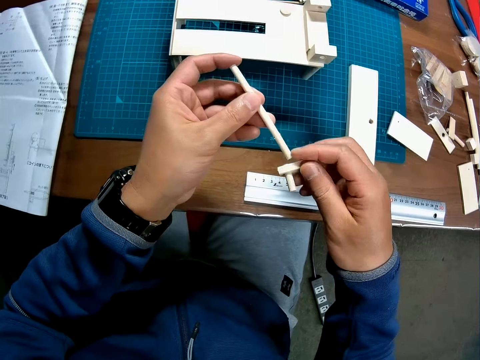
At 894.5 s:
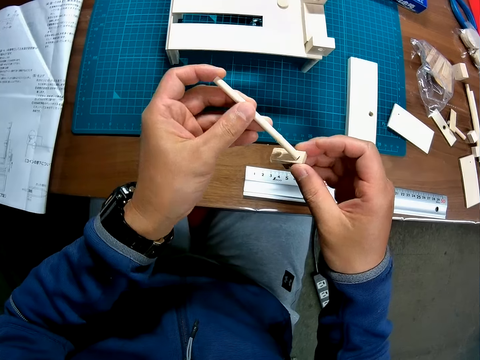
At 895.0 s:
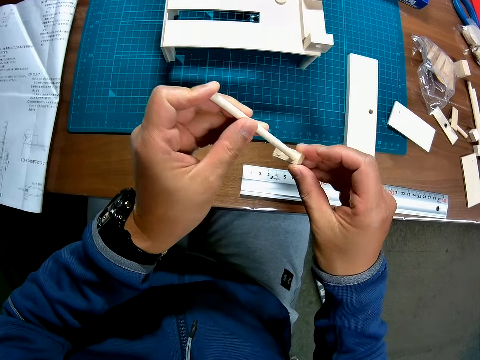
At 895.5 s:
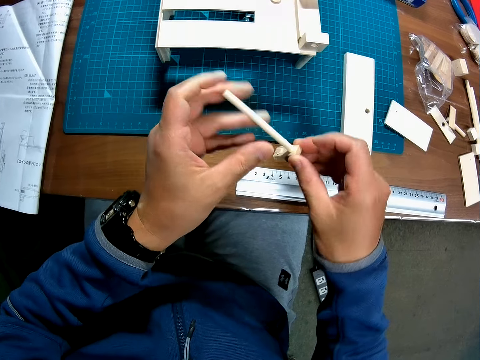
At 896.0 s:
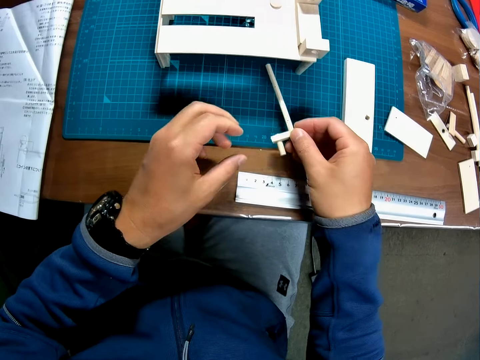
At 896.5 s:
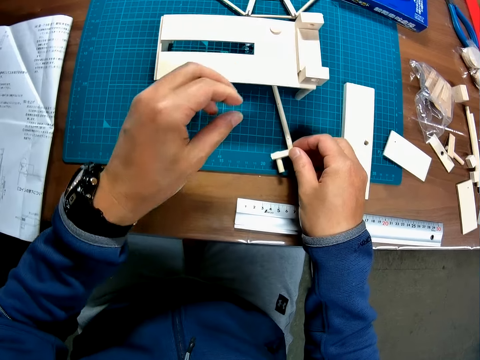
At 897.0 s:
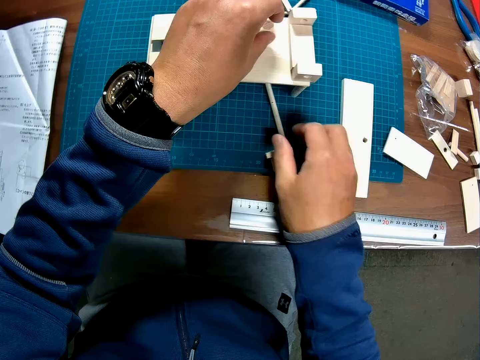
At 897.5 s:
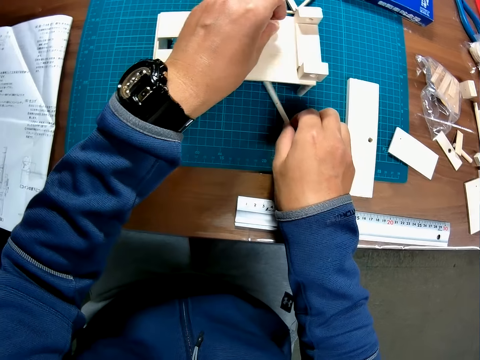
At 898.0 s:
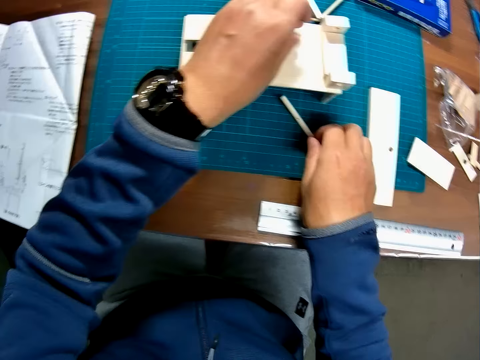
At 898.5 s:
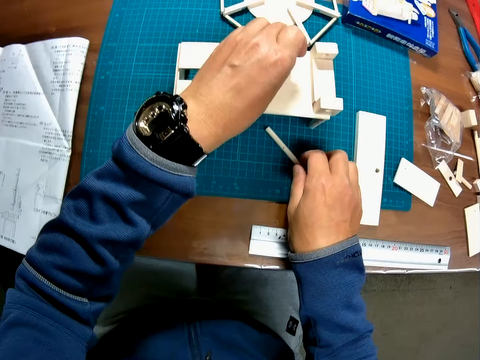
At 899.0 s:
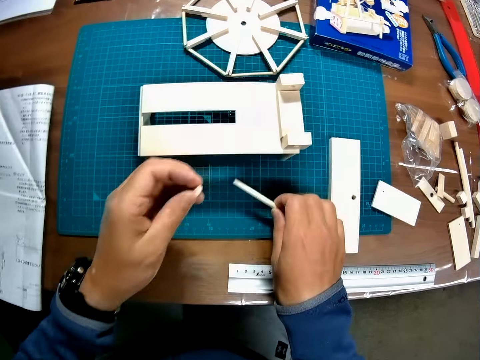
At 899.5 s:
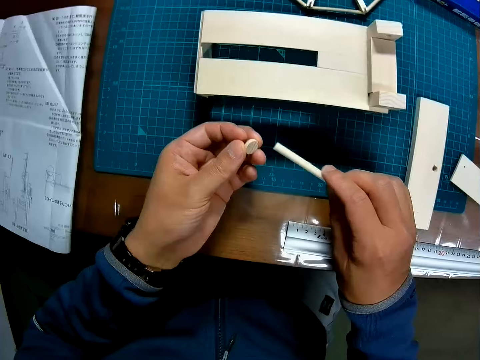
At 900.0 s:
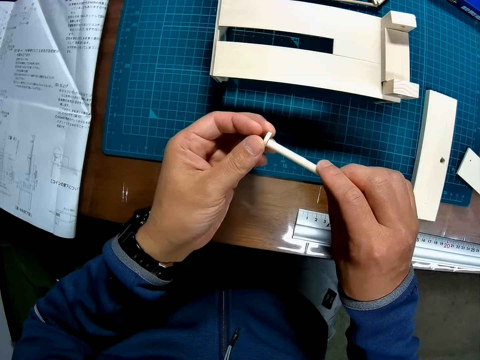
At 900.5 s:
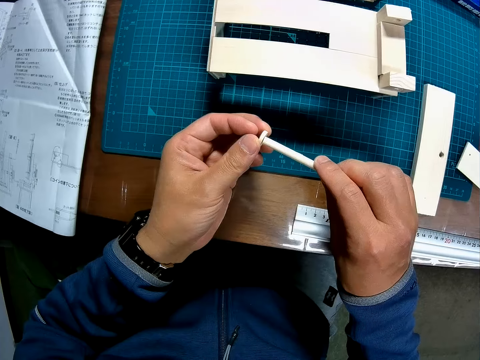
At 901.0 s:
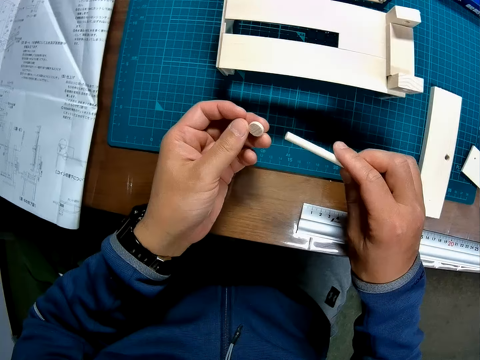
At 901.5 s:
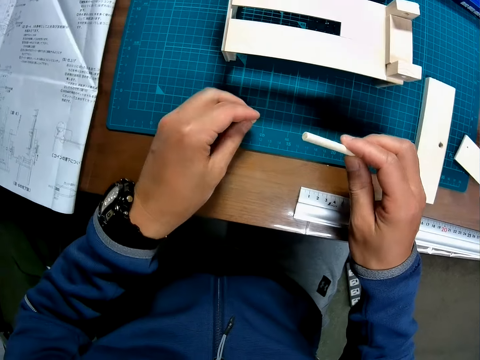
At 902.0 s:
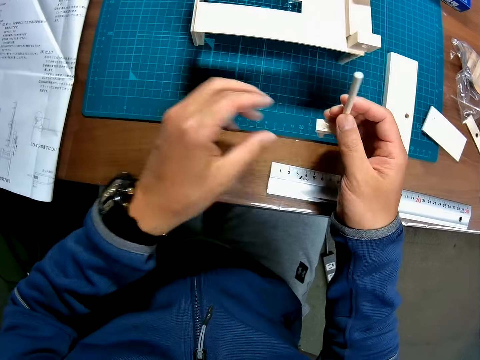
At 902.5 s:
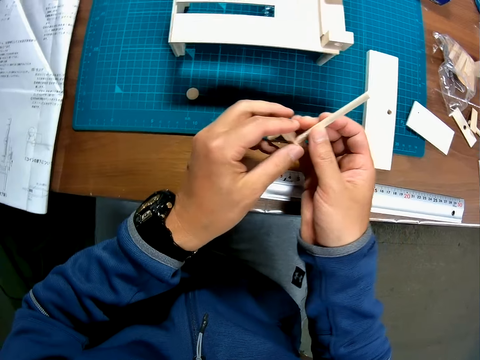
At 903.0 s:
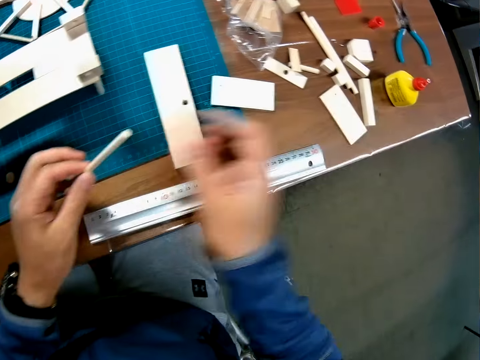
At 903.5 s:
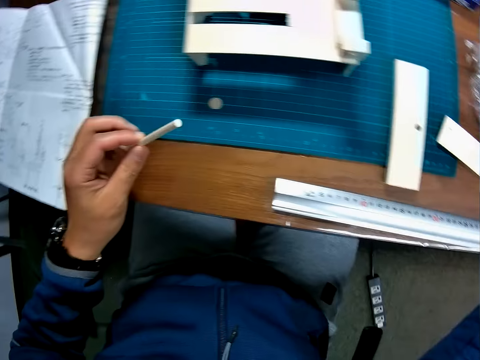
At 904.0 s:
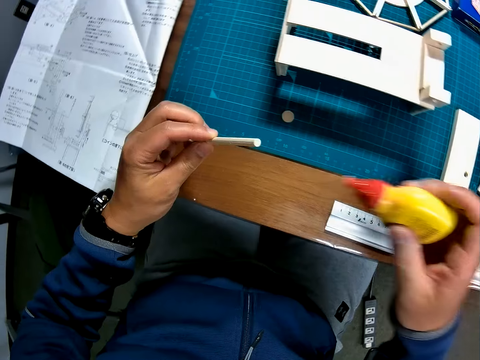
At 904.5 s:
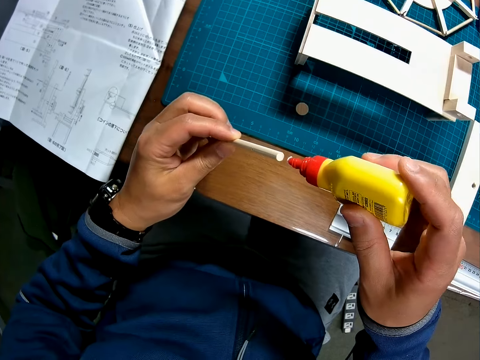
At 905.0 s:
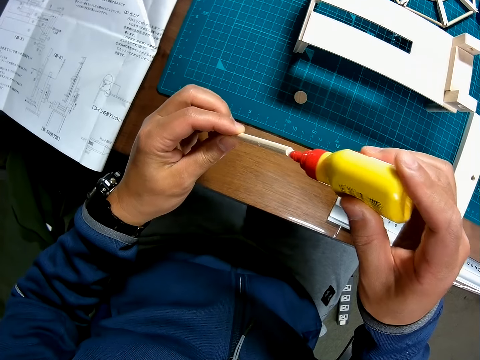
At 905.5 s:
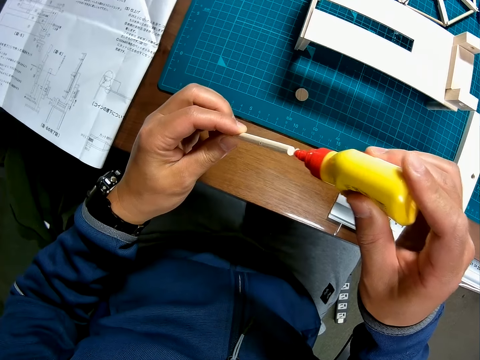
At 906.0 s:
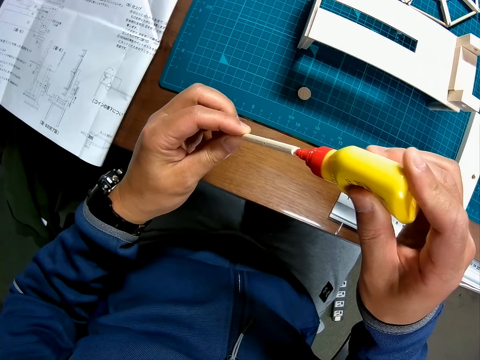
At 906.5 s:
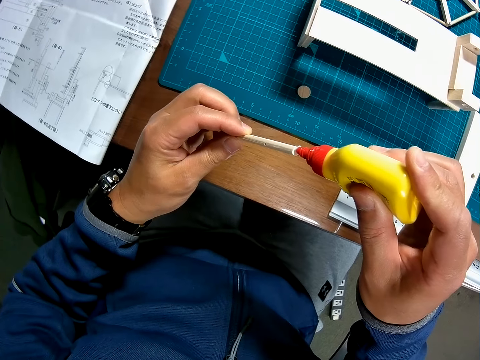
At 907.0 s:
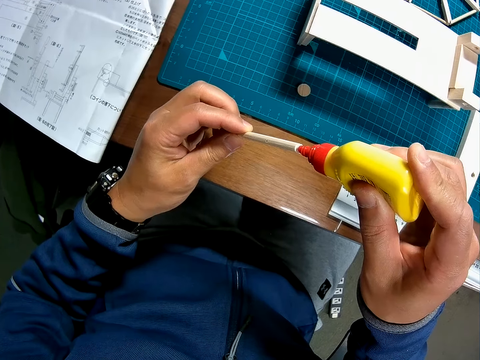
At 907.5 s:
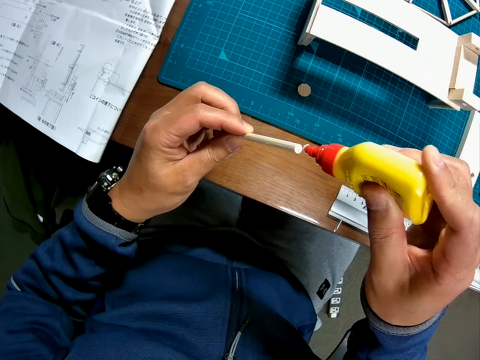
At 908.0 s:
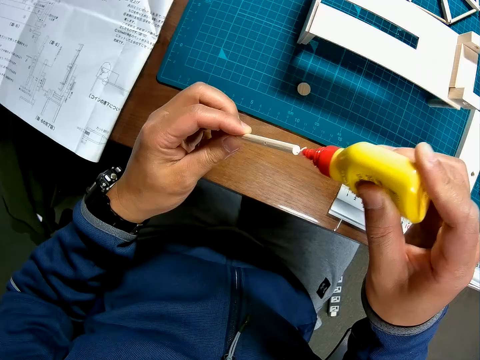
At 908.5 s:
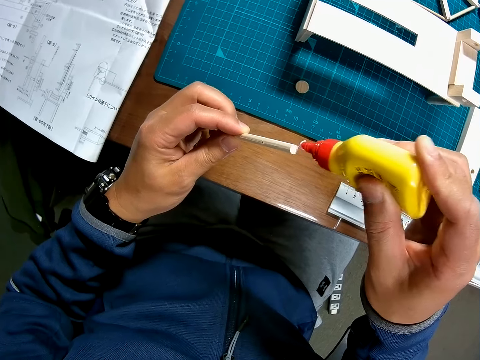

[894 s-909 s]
The camera wearer fixes both pieces of wood to each other. He drops the pieces of wood on the table. He picks up the piece of wood from the top of the wooden mechanical model with his left hand. He picks up the pieces of wood from the table with his right hand. He fixes the pieces of wood together. He drops the piece of wood on the table with his left hand. He transfers the pieces. He picks up a bottle of liquid gum with his right hand. He applies the liquid gum to the piece of wood in his left hand.

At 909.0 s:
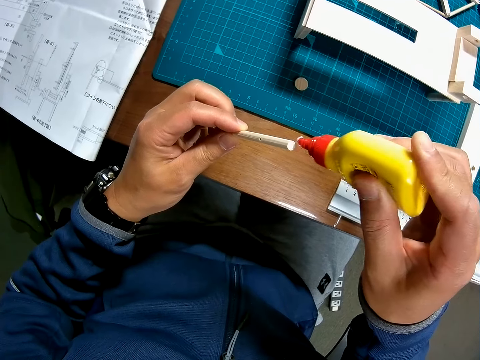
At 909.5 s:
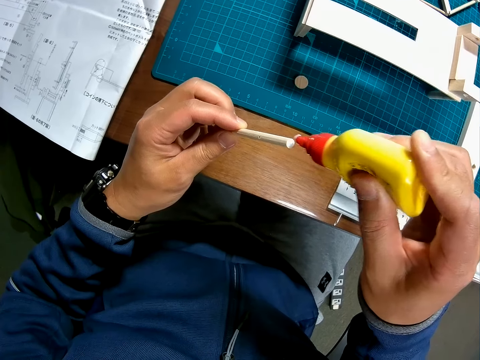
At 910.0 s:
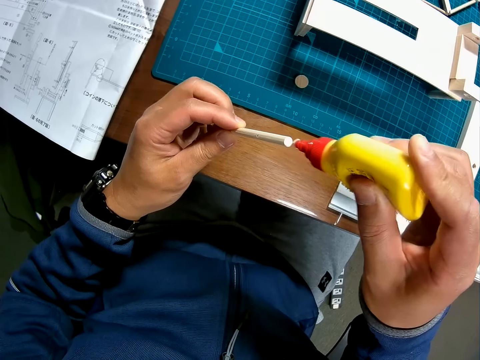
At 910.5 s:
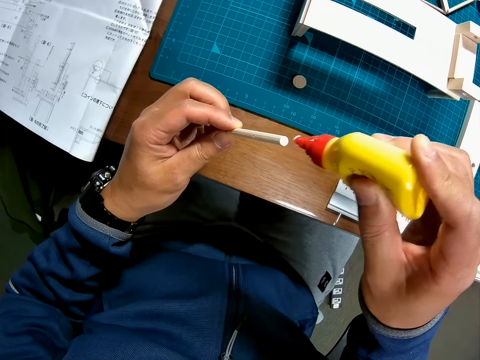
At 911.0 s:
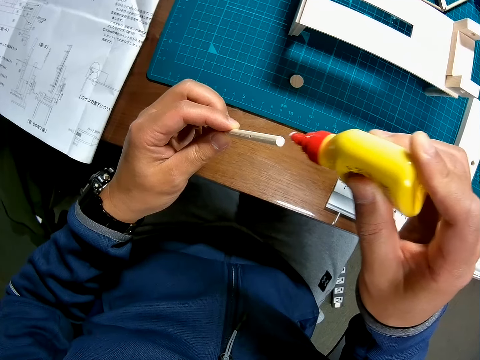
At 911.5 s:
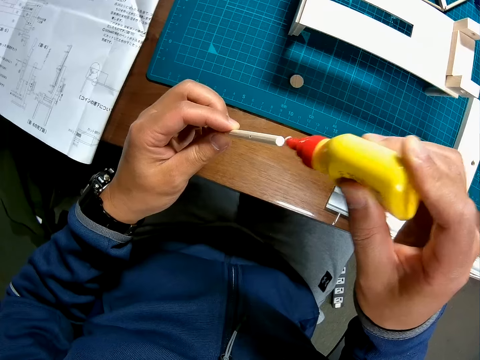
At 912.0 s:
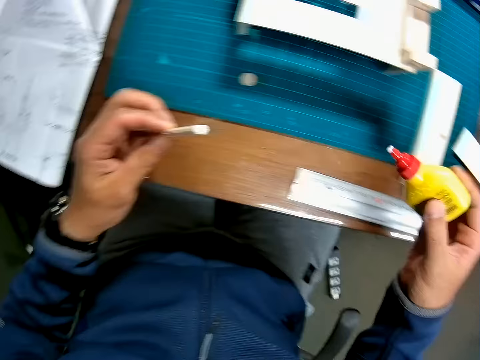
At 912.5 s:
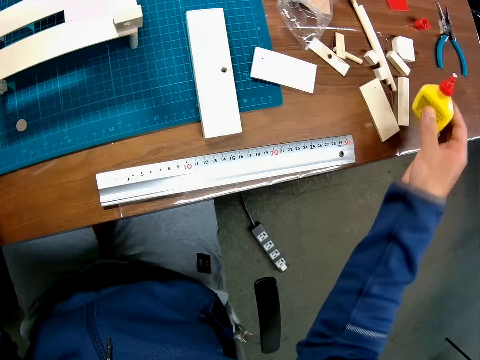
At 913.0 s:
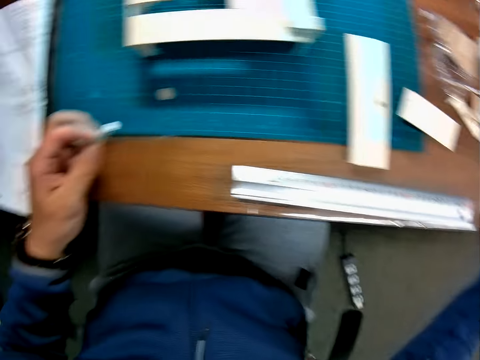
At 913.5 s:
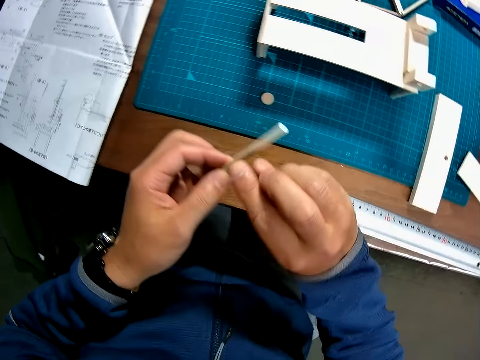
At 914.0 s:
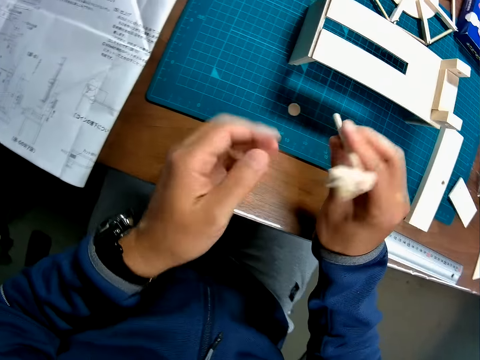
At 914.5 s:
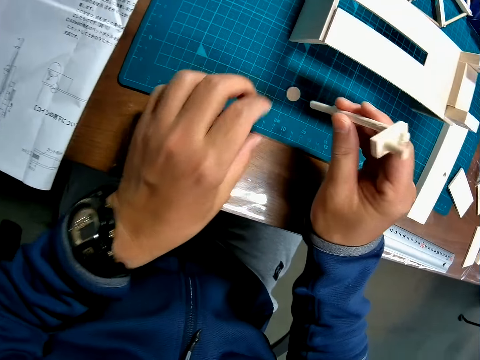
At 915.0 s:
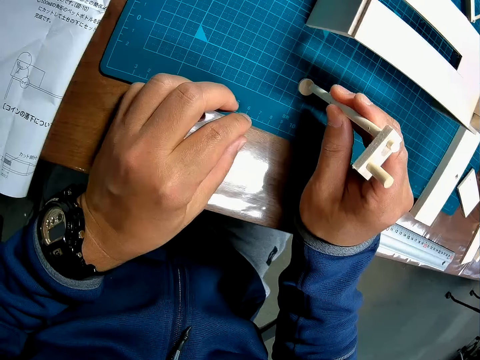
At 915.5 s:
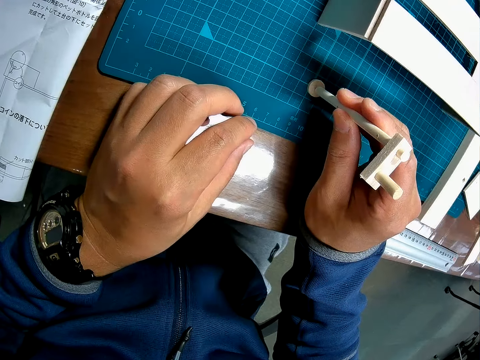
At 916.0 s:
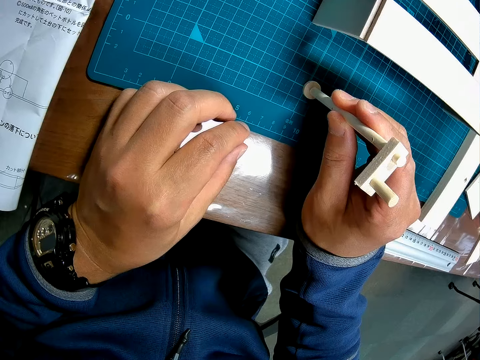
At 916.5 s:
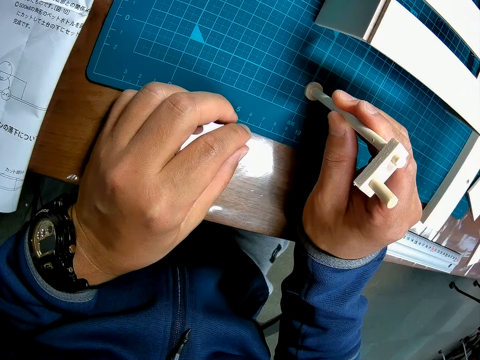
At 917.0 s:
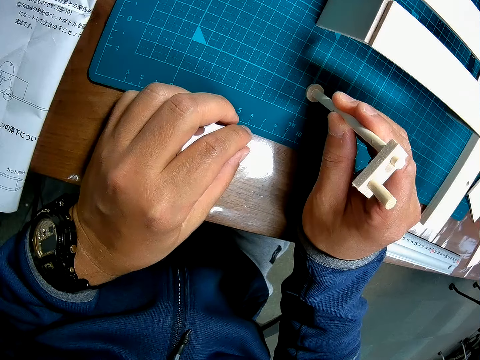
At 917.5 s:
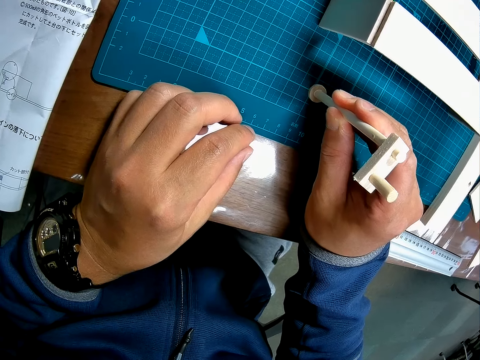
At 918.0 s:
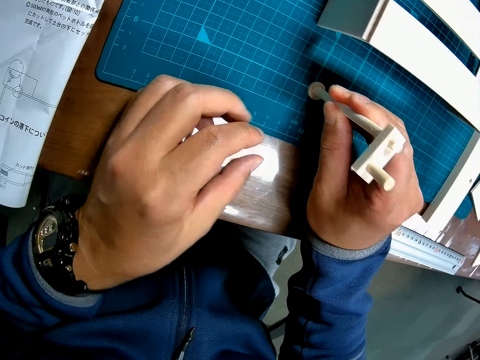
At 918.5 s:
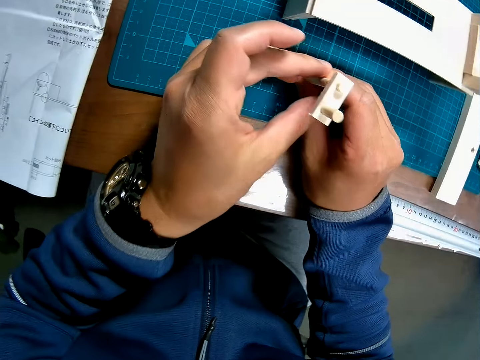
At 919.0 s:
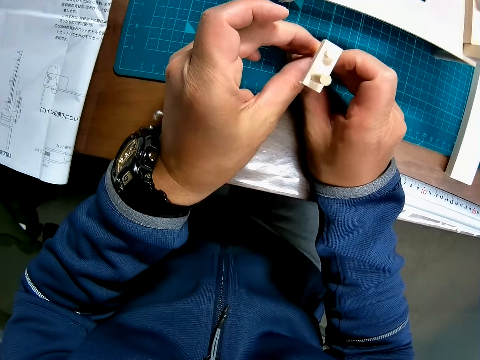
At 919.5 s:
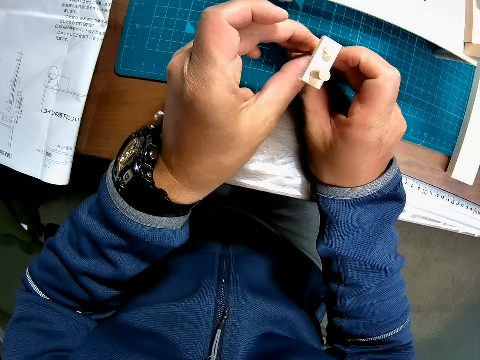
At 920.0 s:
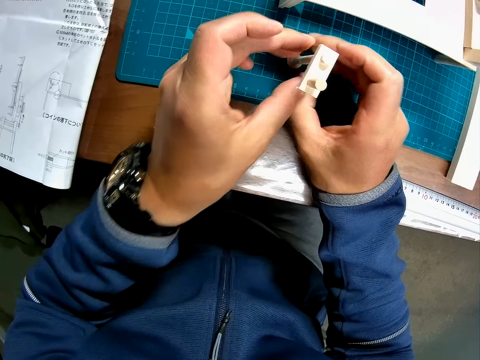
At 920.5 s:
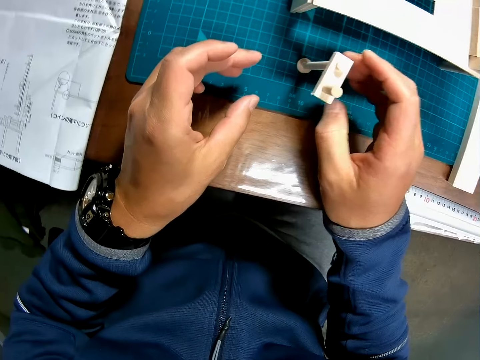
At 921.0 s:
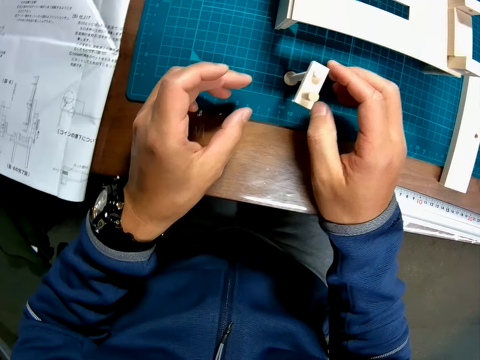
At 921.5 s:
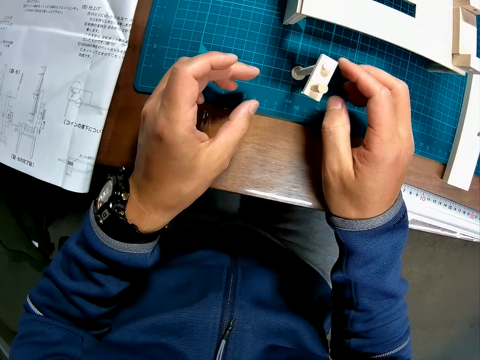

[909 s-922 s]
The camera wearer drops the bottle of liquid gum on the table. He transfers the piece of wood to his right hand. He attaches the piece of wood to the piece of wood on the table. He holds the two pieces together with both hands.
